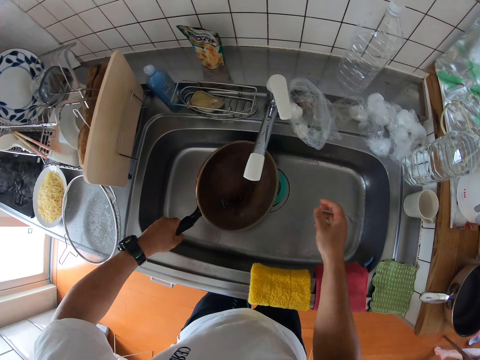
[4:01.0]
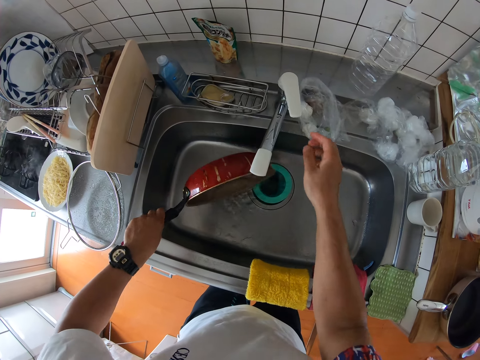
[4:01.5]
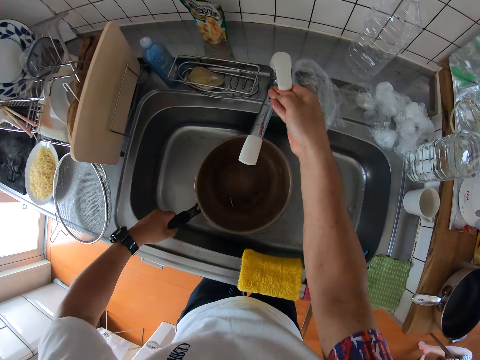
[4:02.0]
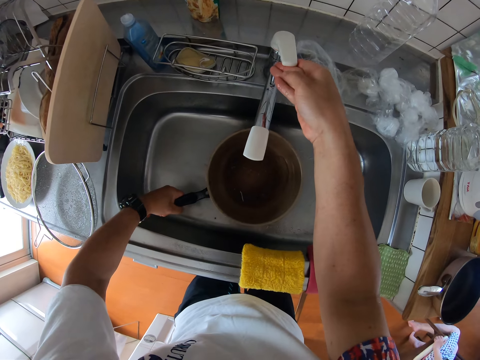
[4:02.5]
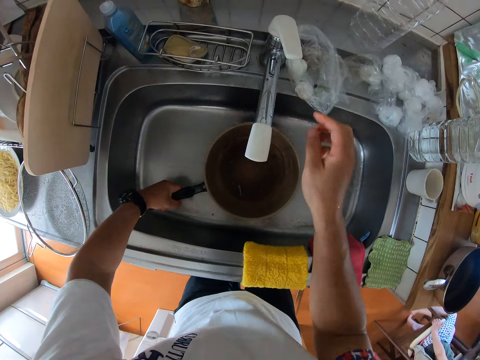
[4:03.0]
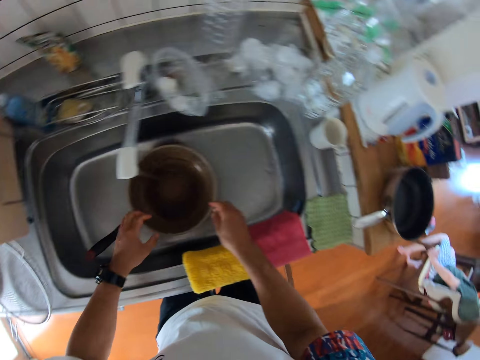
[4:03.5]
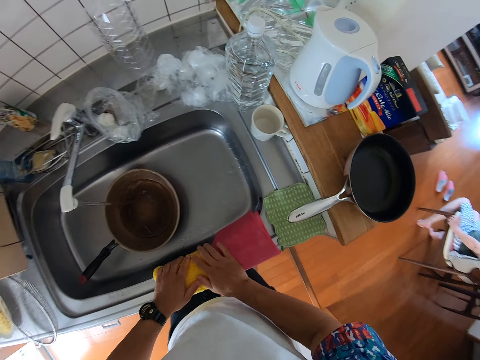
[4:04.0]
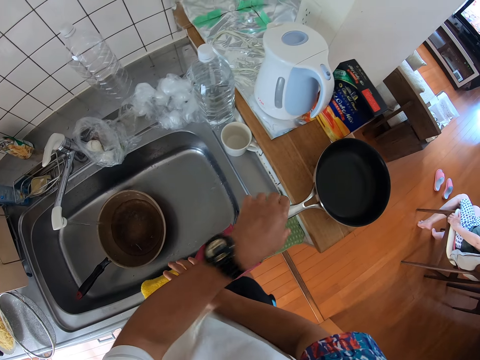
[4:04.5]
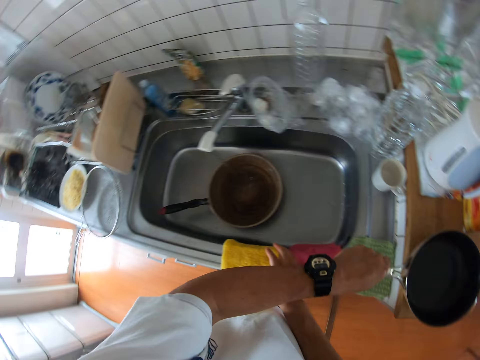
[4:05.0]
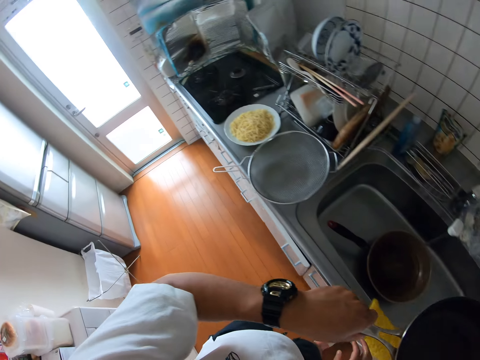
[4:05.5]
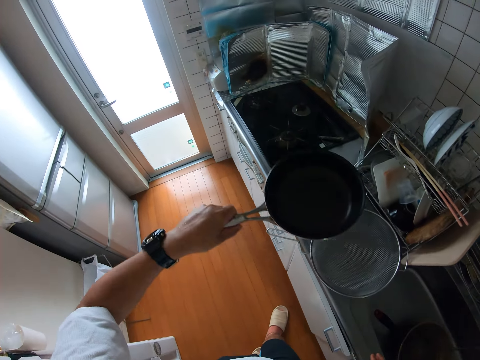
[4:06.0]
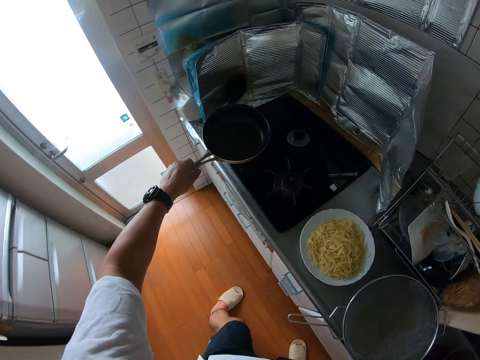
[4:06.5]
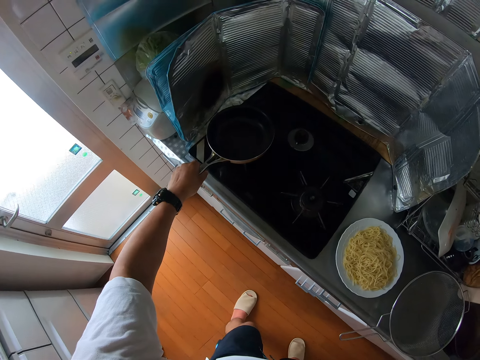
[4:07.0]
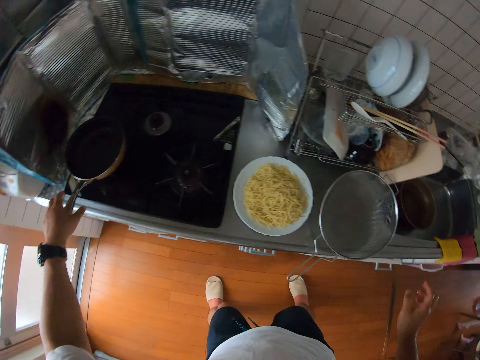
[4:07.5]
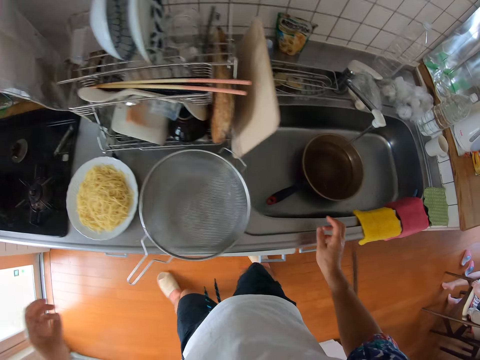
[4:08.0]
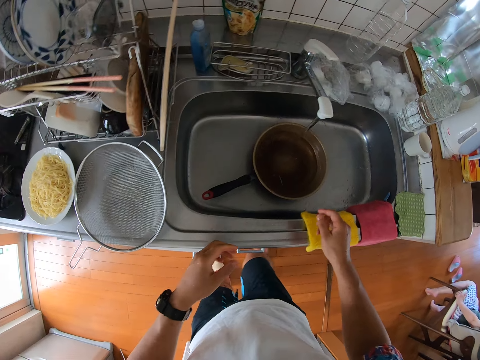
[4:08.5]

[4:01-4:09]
The camera wearer takes the frypan in the sink. They pour the water in the pan into the sink. They put on the tap. They put the frypan down. They take another frying pan from the counter. They drop the pan on the cooker.

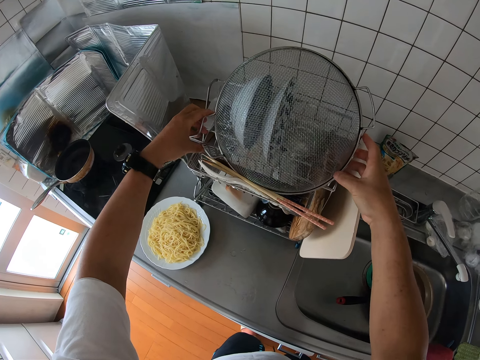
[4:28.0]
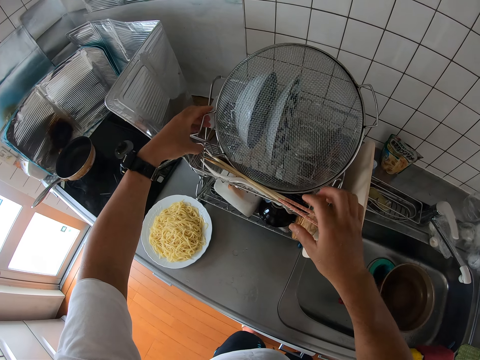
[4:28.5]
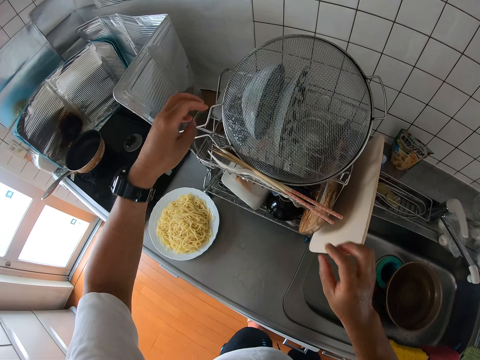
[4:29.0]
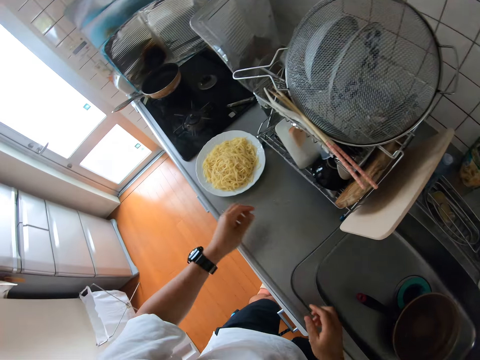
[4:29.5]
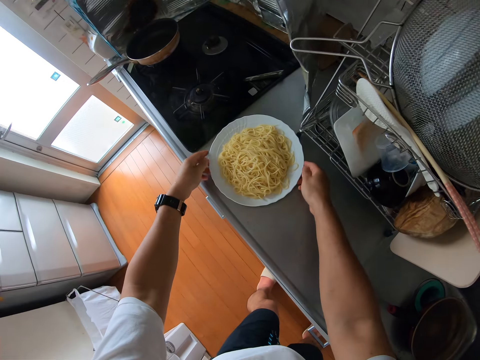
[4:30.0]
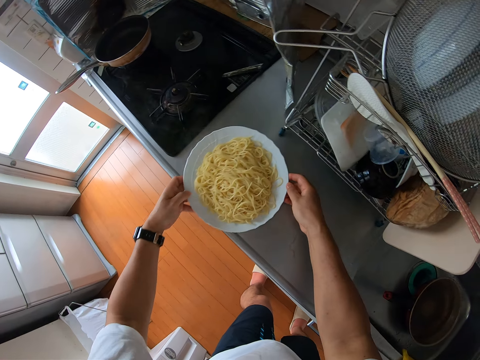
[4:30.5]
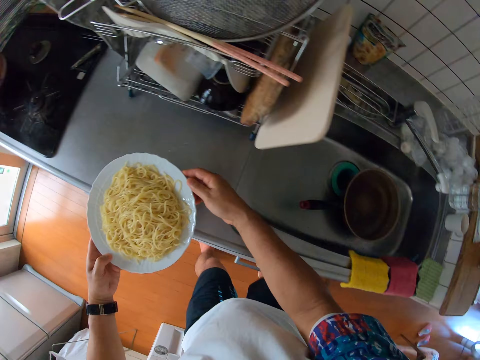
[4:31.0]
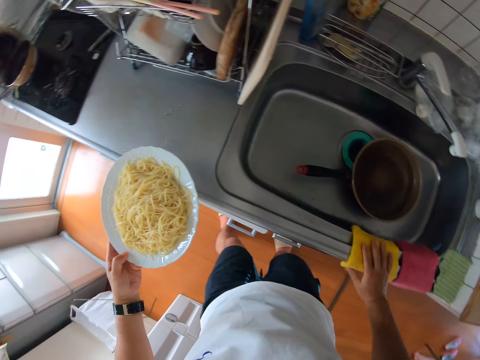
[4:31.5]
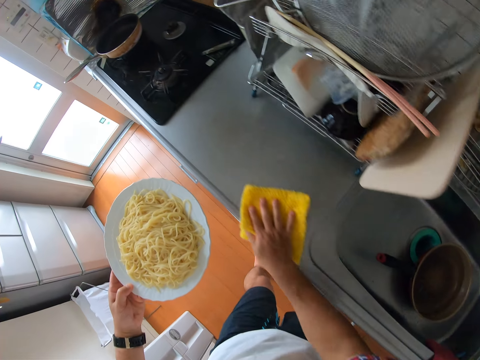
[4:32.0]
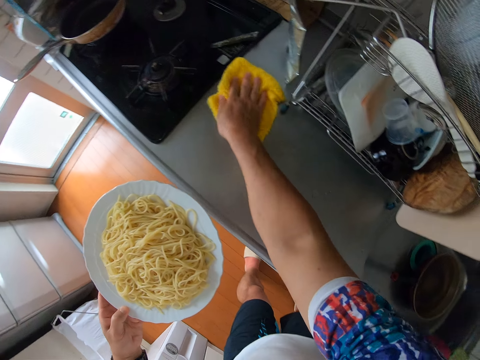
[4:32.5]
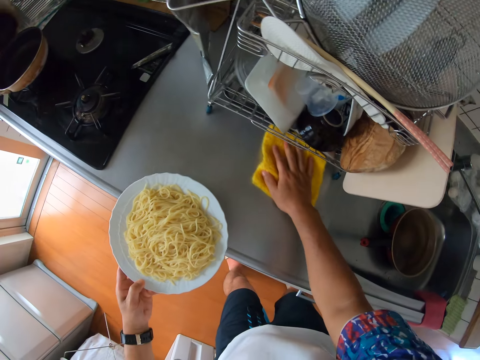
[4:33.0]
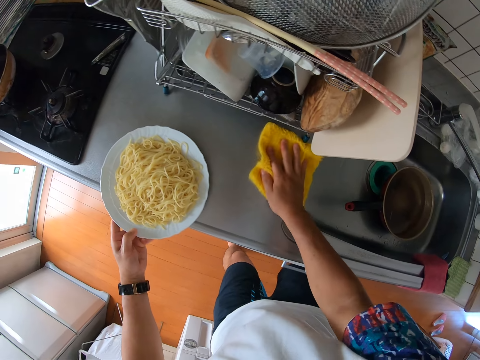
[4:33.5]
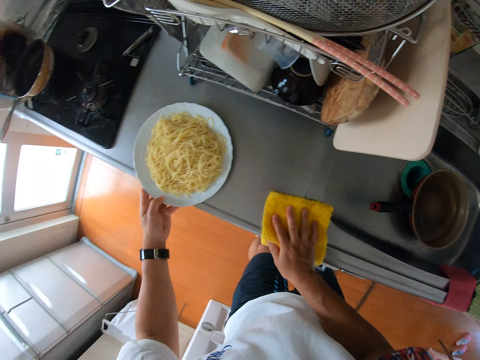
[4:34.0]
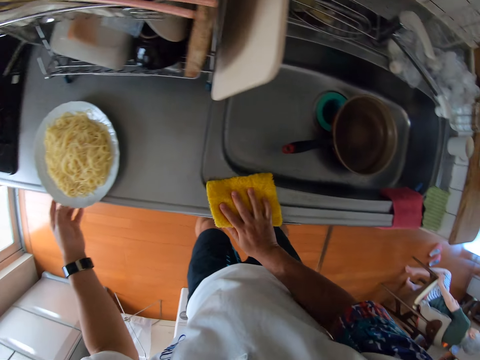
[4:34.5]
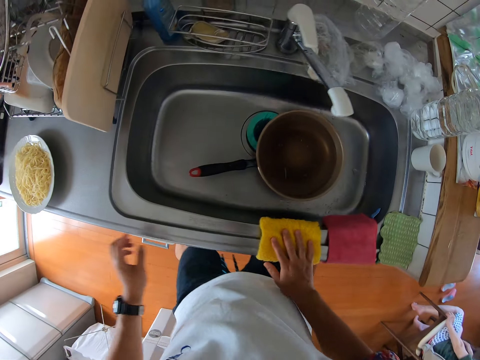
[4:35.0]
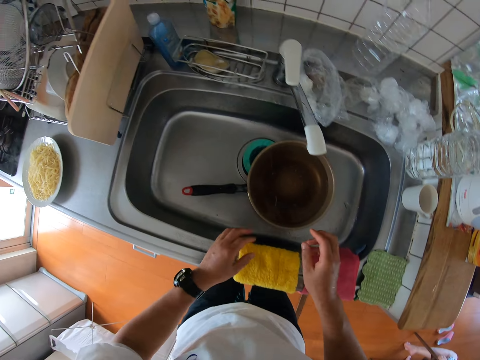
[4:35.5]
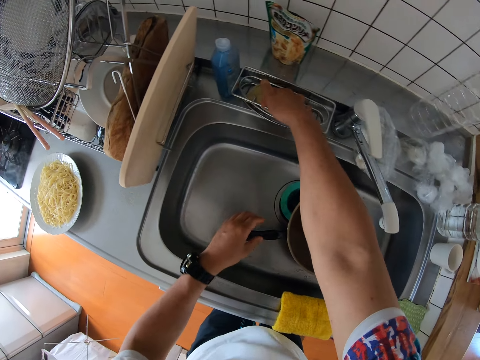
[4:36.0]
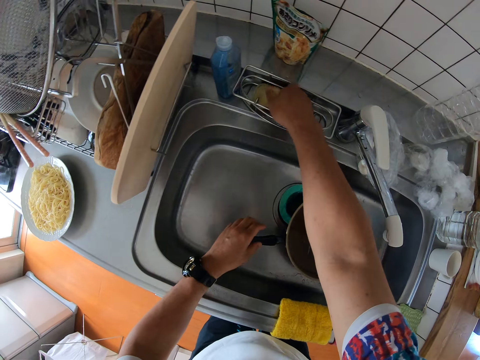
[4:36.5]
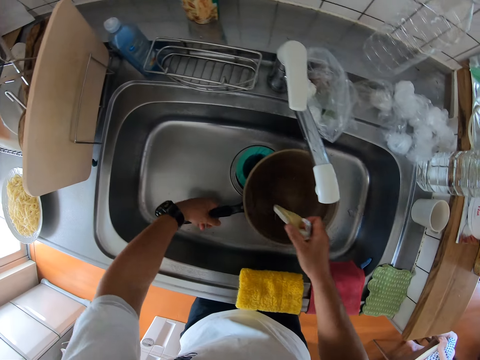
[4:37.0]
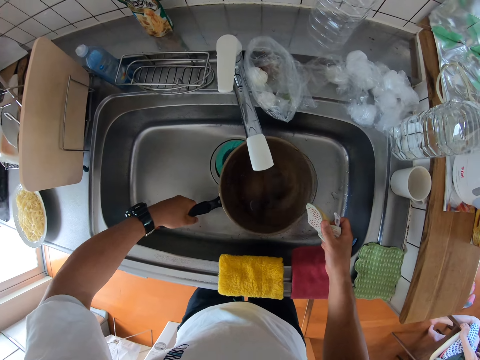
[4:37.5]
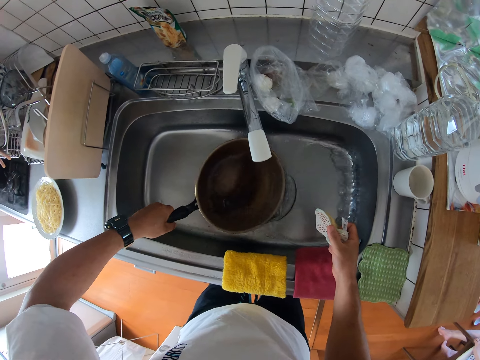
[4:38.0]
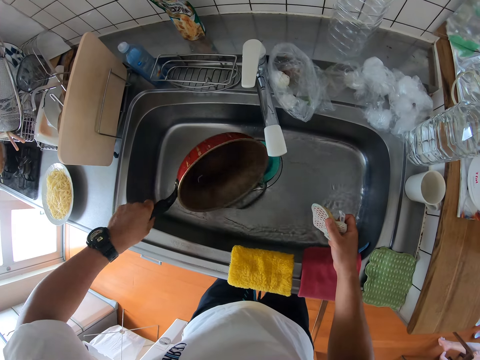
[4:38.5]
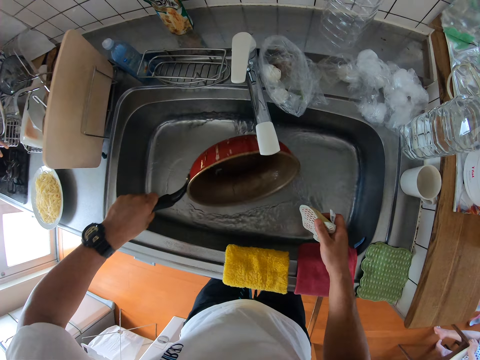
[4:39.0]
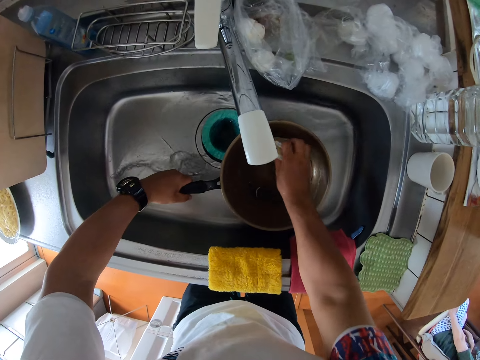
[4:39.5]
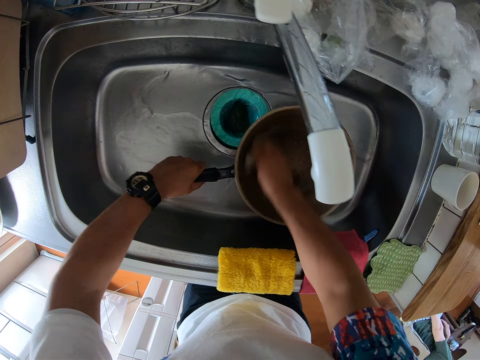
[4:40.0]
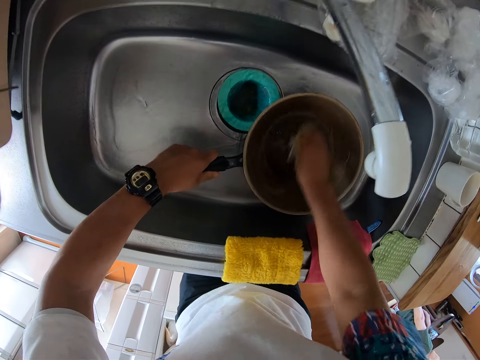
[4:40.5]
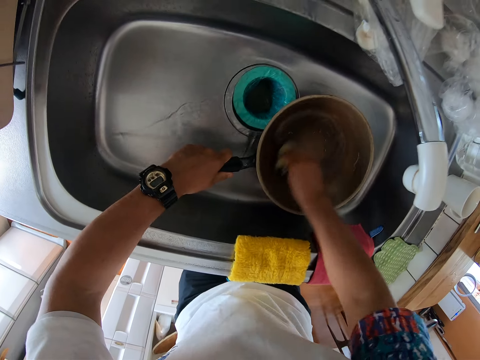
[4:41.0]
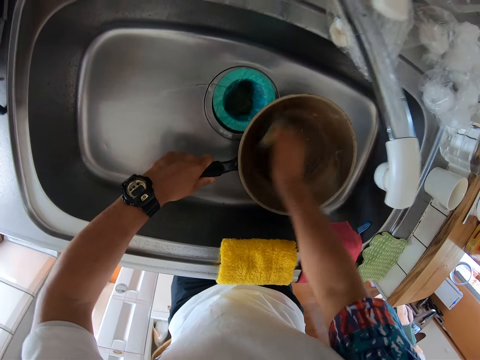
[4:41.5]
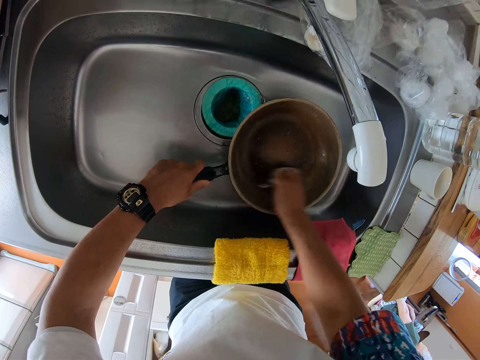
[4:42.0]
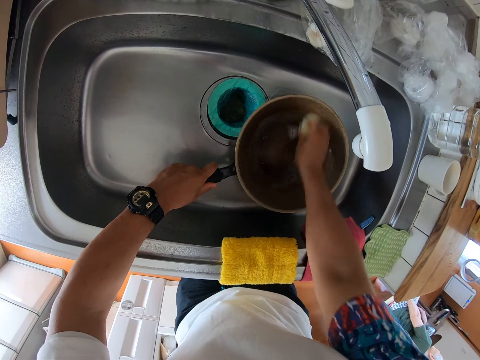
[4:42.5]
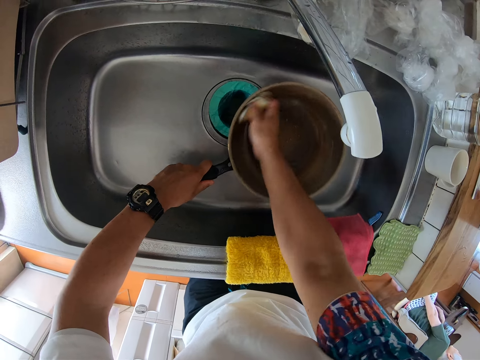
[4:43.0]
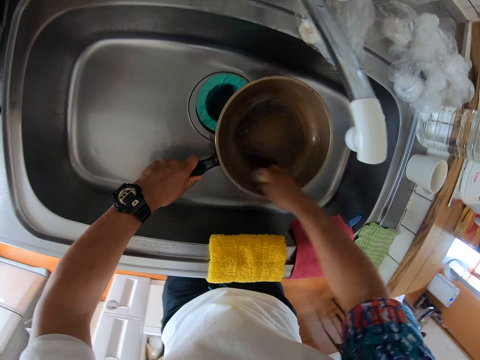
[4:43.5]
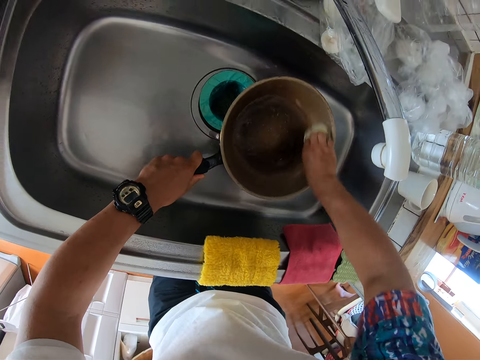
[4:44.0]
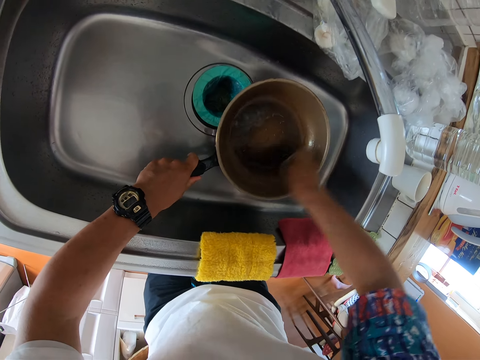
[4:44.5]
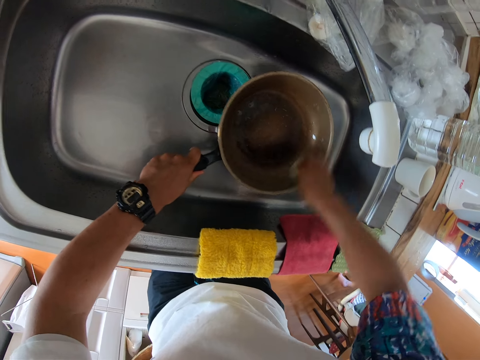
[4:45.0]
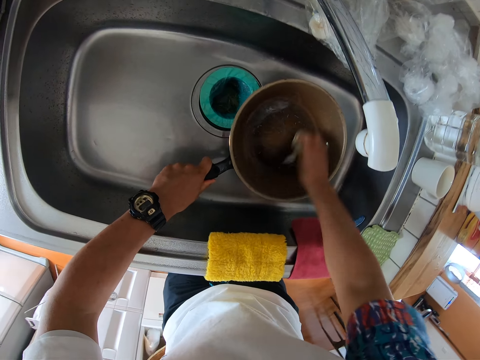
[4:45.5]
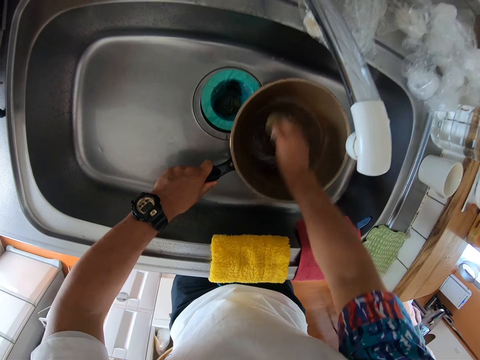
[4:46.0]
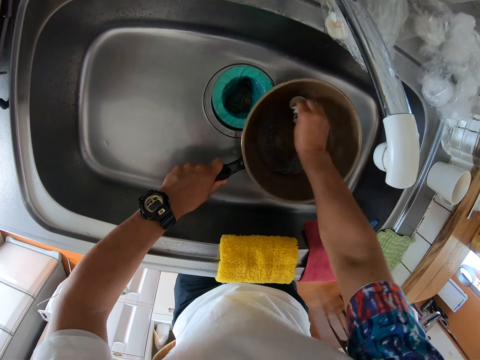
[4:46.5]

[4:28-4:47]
The camera wearer carries the plate of food from the table. They wipe the sink with a kitchen towel. They drop the plate on the counter. They continue wiping the sink. They take the foam from the container. They pour the water in the pan into the sink. They wash the pan with the foam.
